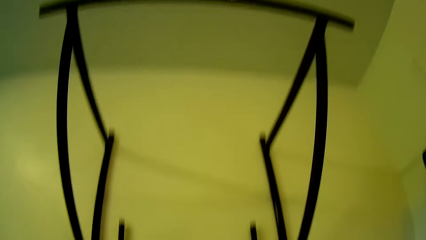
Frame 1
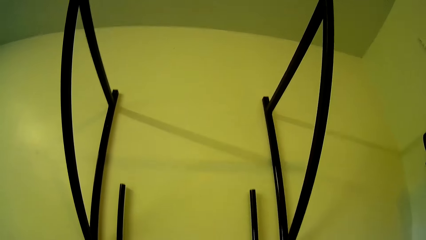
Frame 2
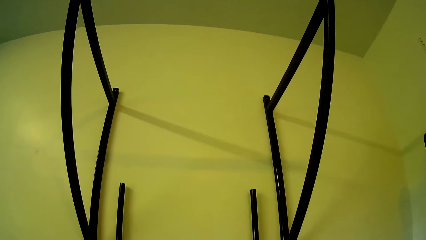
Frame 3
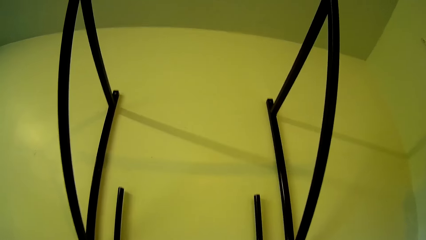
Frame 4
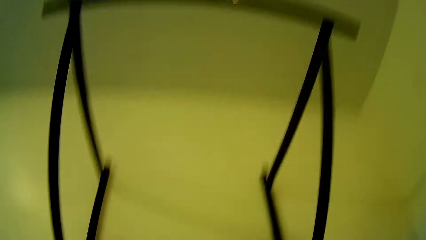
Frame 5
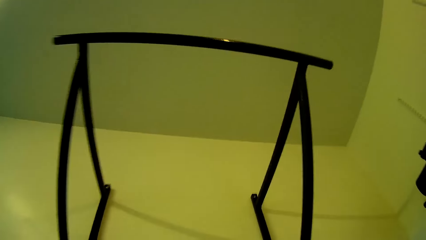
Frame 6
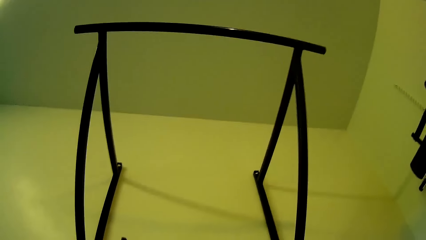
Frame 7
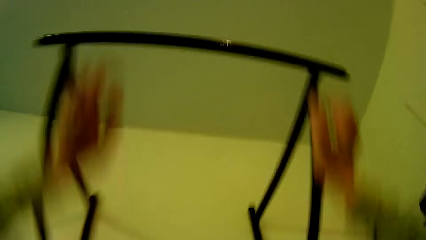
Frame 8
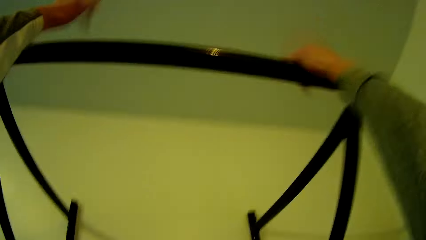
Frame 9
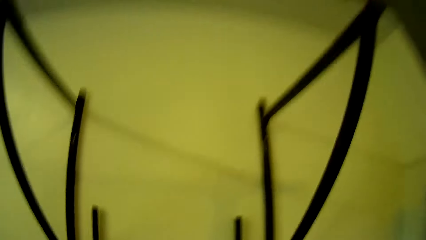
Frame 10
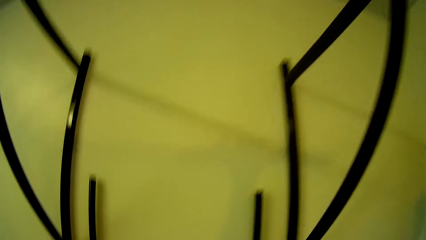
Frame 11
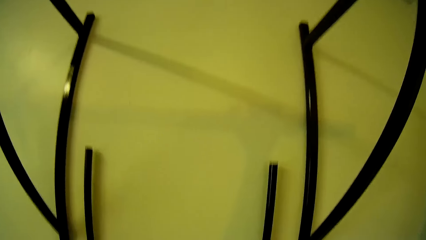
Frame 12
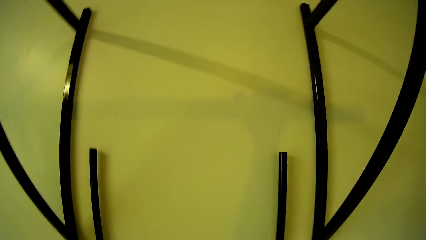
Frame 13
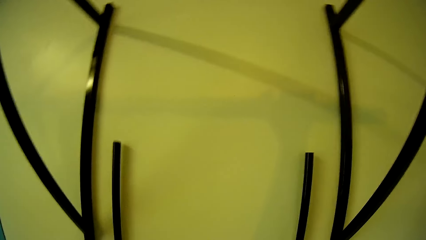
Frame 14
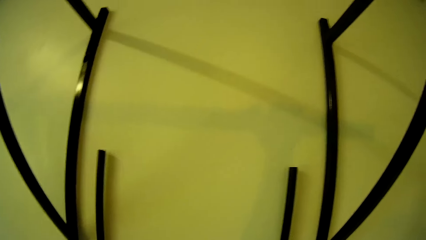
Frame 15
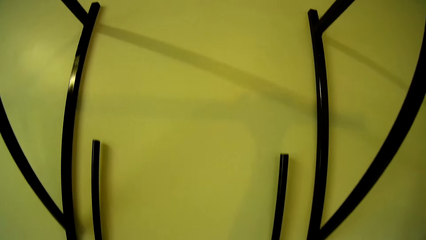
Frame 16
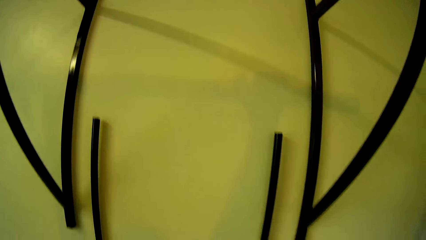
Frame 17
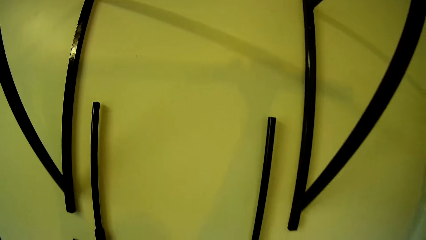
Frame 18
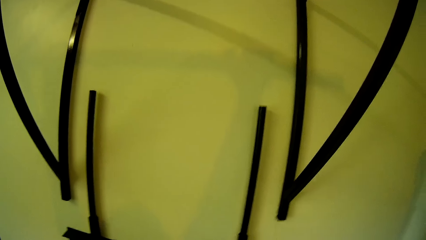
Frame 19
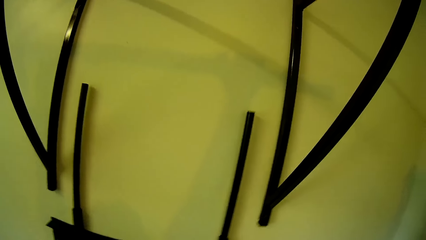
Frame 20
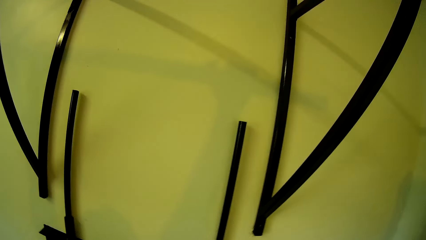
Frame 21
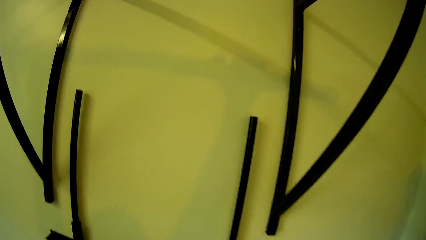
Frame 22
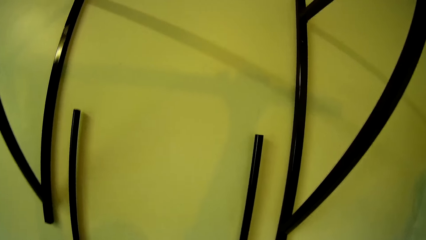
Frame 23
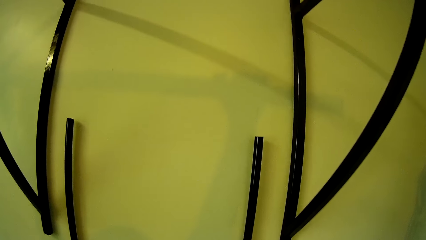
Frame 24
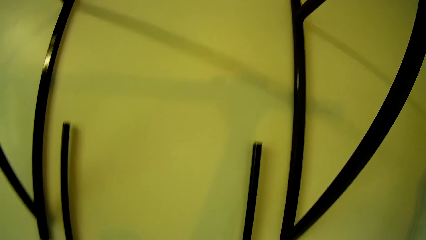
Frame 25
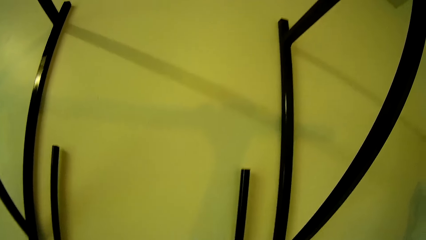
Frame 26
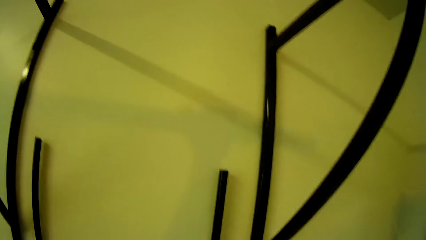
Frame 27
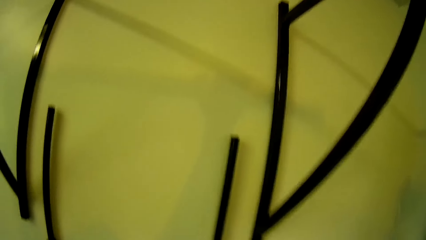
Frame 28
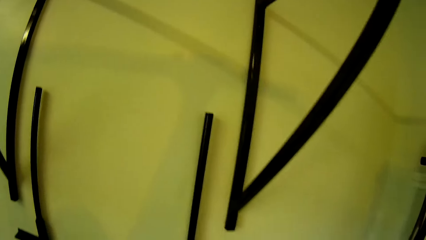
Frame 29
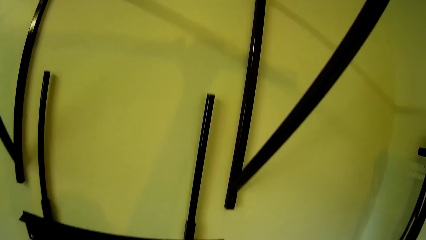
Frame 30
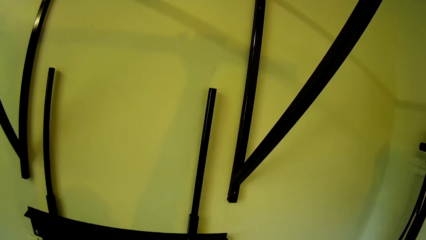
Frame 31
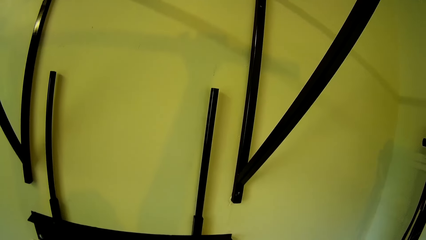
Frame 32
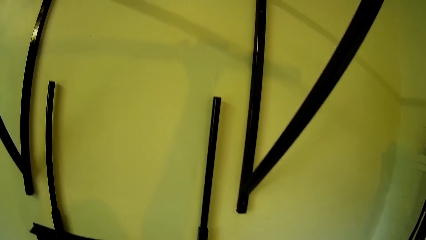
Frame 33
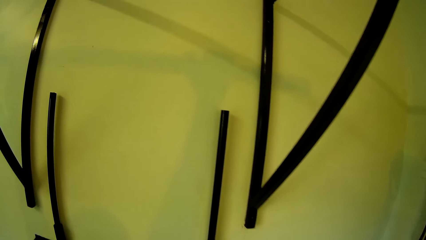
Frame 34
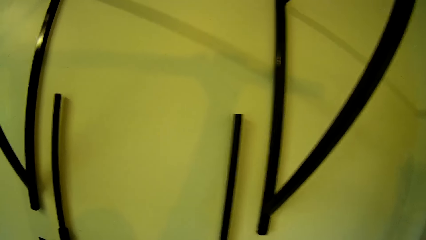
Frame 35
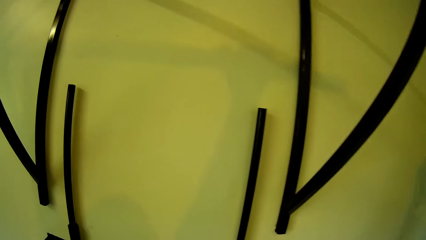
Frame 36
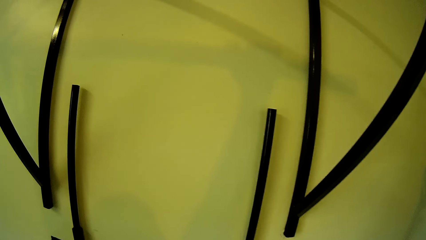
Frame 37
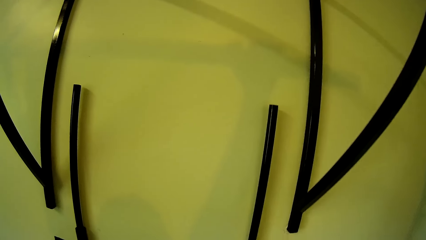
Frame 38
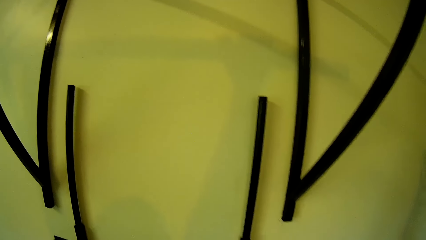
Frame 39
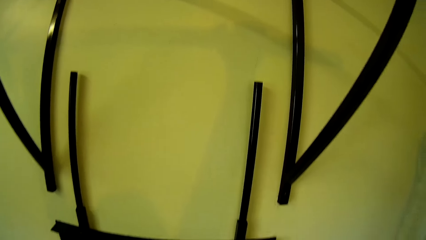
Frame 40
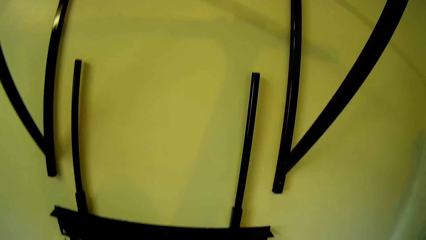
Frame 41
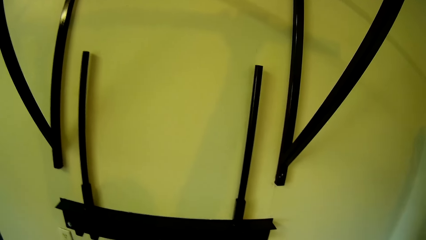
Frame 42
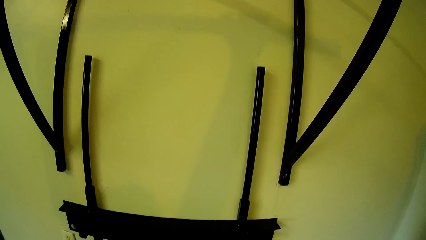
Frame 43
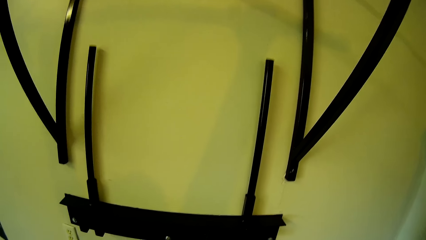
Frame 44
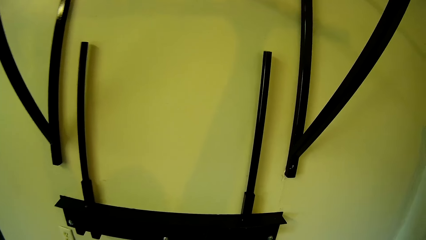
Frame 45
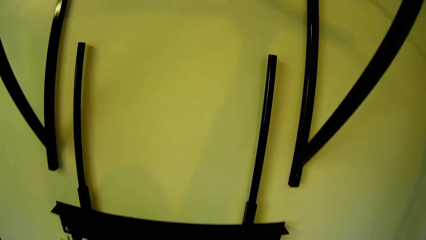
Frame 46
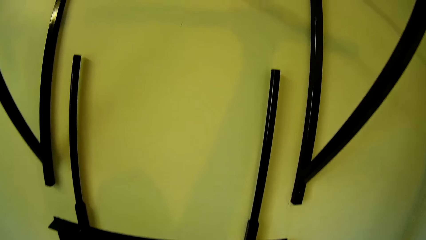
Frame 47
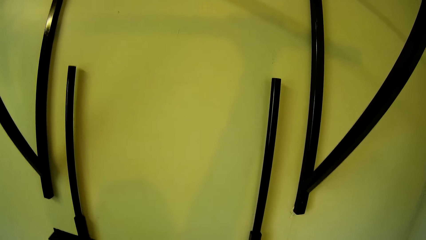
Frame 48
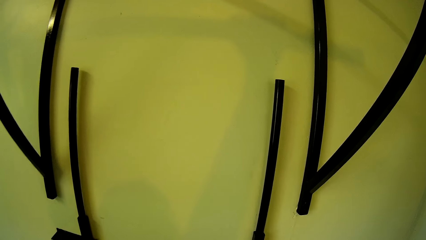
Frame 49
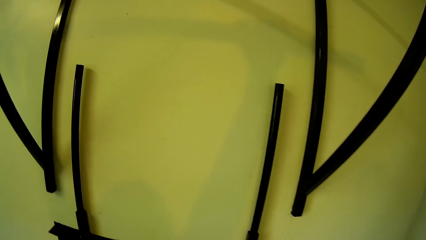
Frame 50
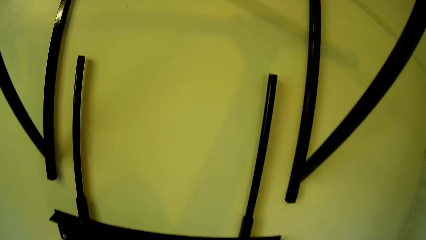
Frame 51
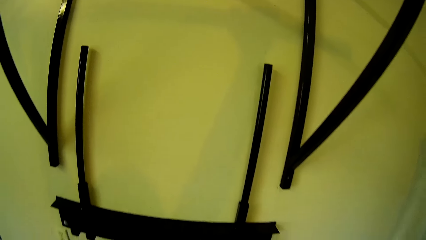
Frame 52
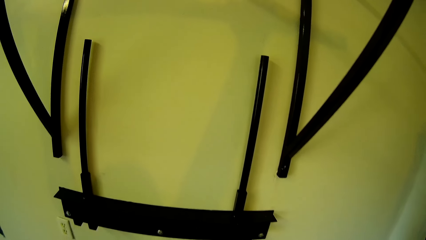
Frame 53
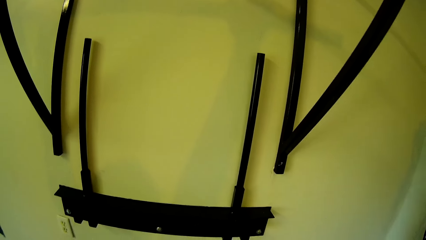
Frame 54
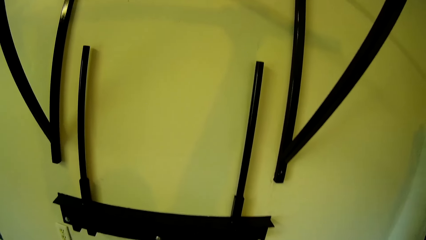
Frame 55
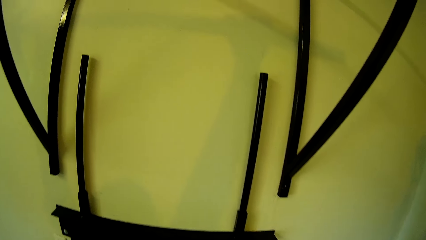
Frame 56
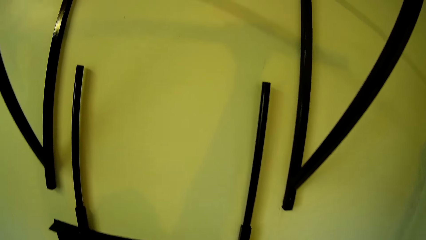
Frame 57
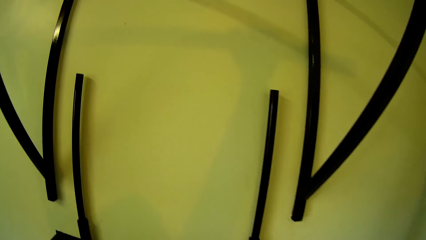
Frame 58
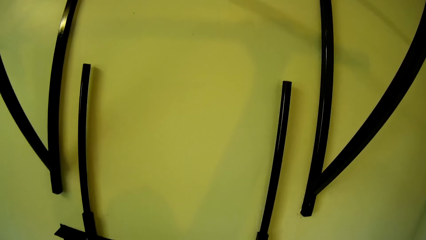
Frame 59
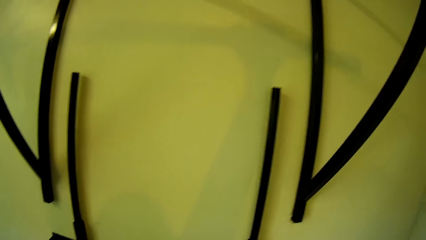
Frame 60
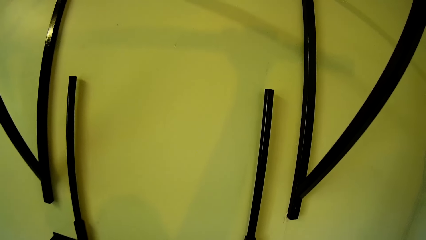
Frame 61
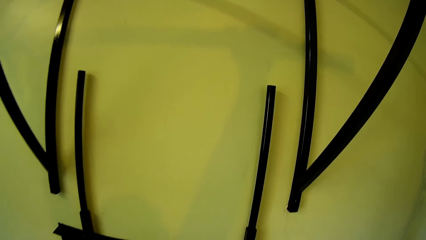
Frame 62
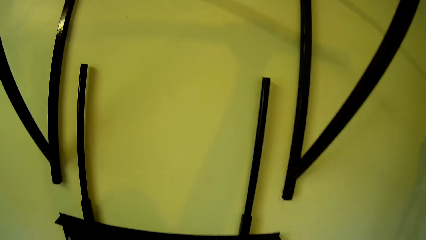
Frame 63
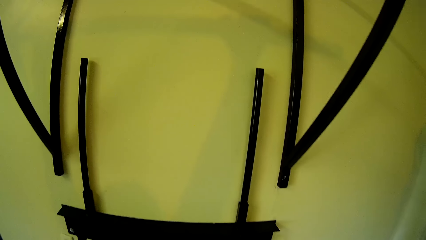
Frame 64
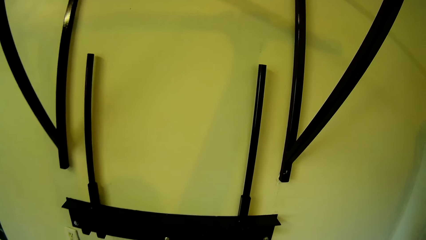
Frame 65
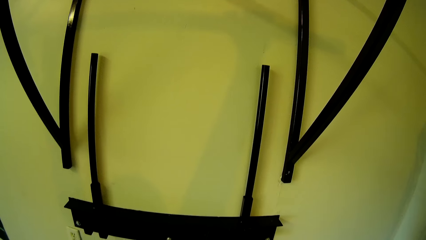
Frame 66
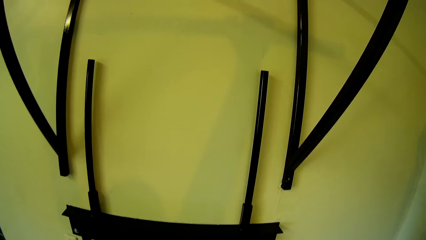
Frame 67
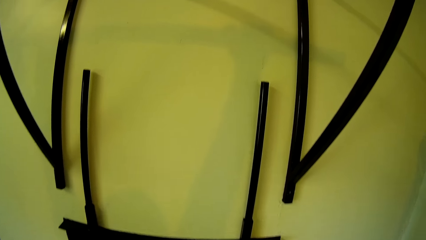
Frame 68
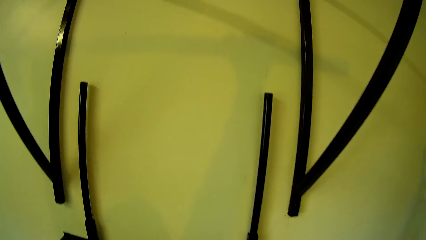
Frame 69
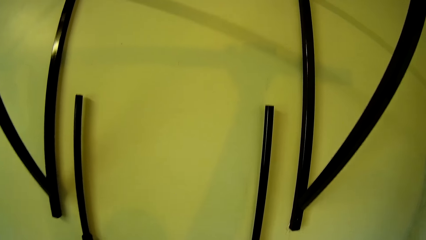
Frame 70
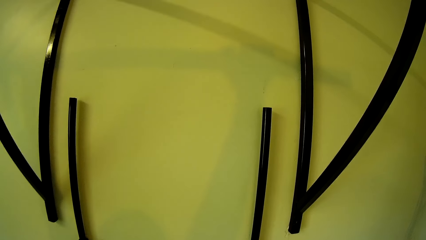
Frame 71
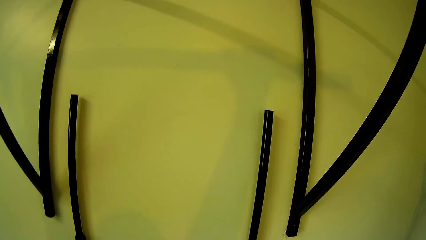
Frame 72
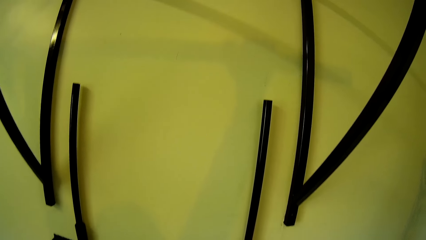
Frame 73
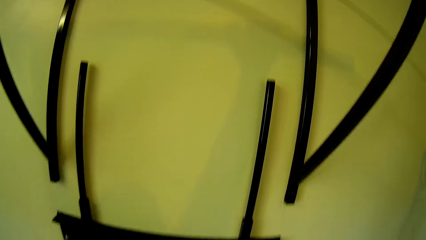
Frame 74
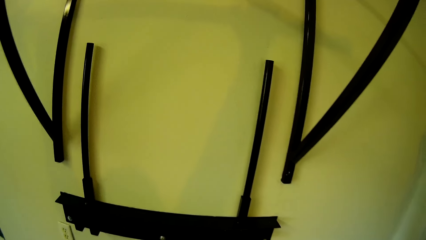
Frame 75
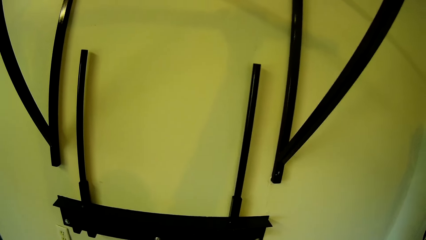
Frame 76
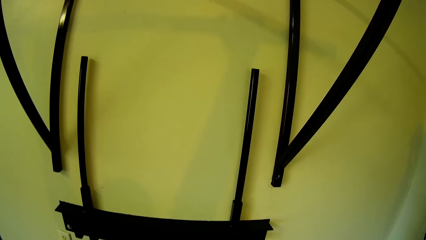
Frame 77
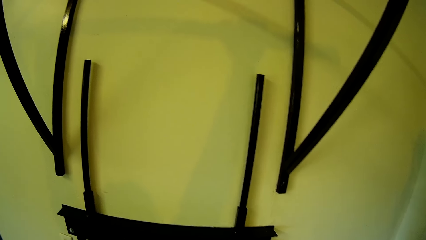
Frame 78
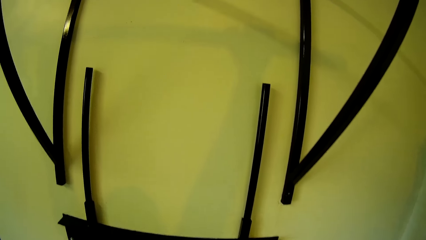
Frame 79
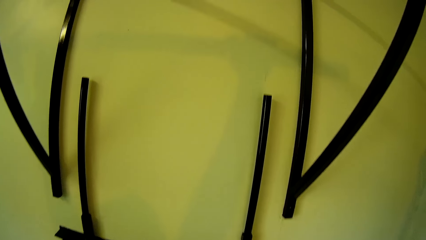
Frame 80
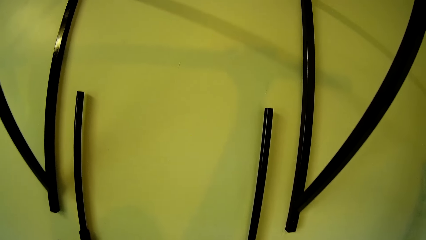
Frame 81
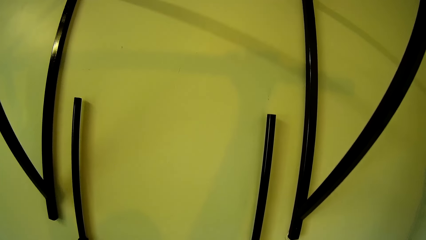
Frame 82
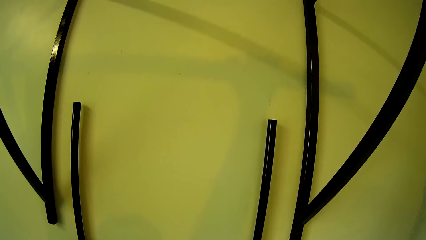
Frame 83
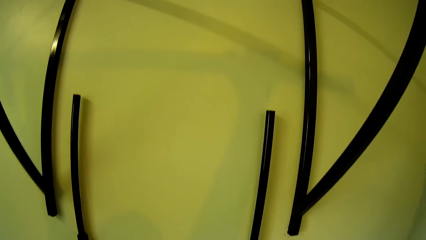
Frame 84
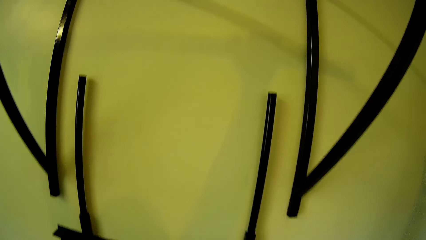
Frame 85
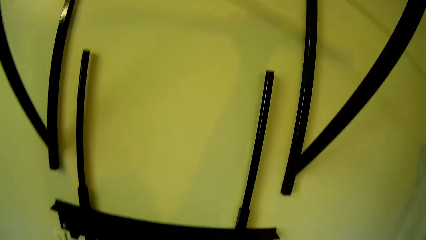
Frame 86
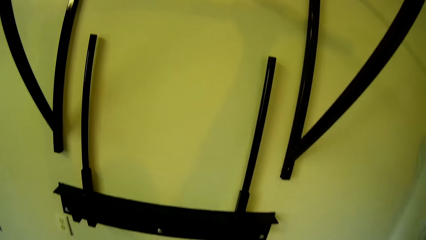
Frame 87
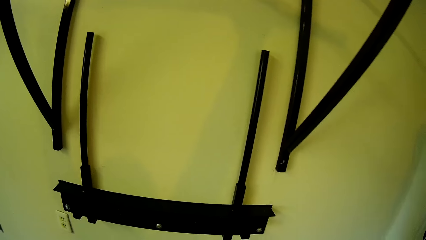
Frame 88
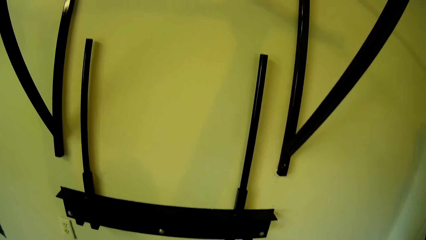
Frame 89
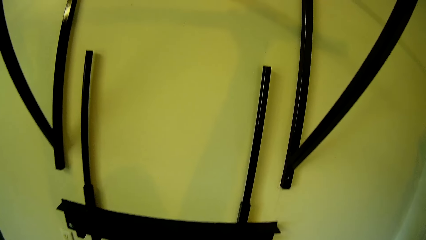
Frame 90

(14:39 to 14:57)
The camera wearer grabs a pull-up bar with both hands. They exercise on gym equipment.
